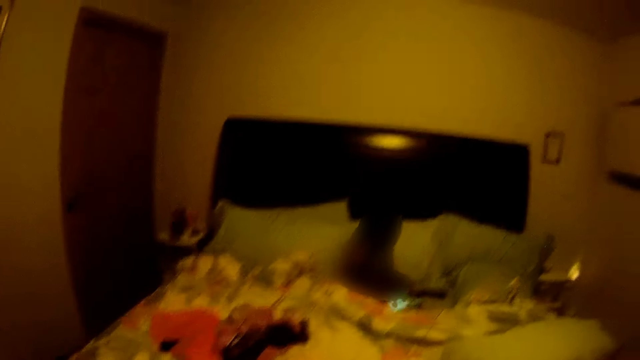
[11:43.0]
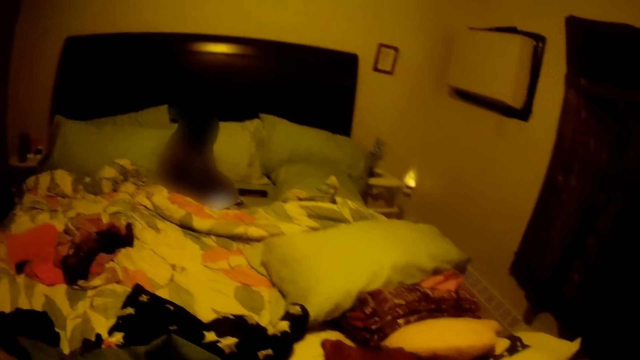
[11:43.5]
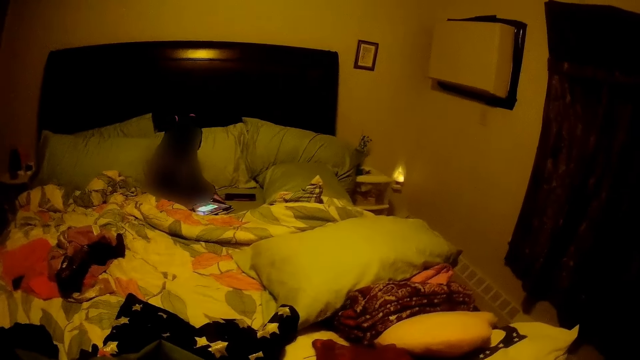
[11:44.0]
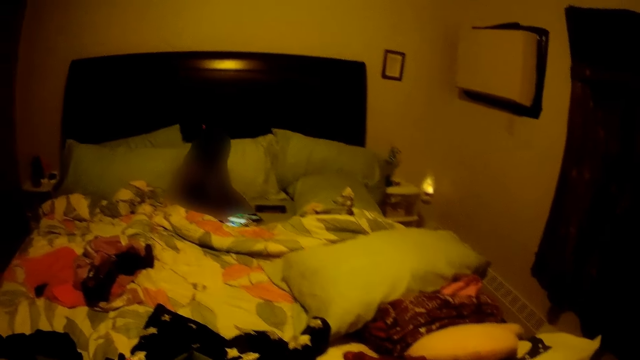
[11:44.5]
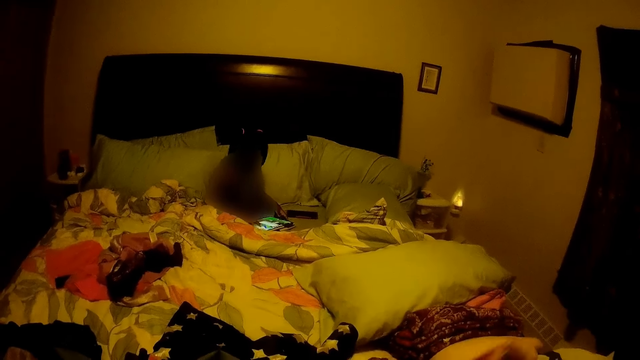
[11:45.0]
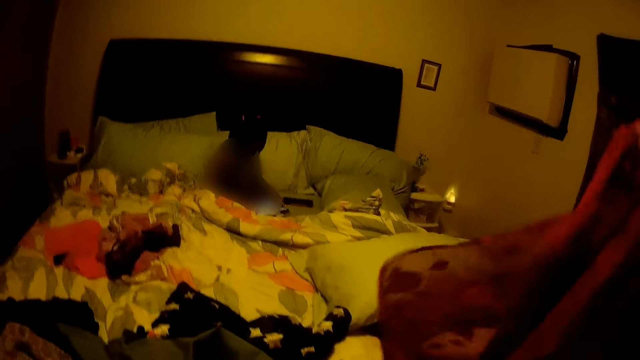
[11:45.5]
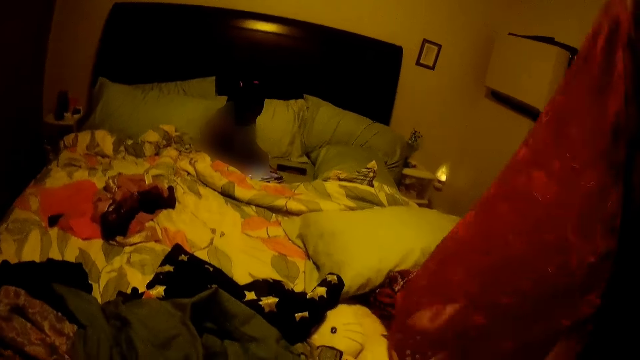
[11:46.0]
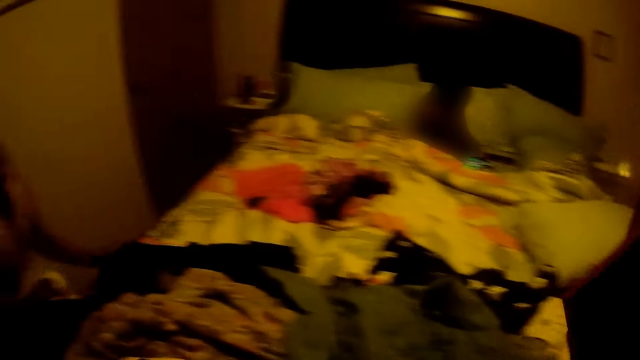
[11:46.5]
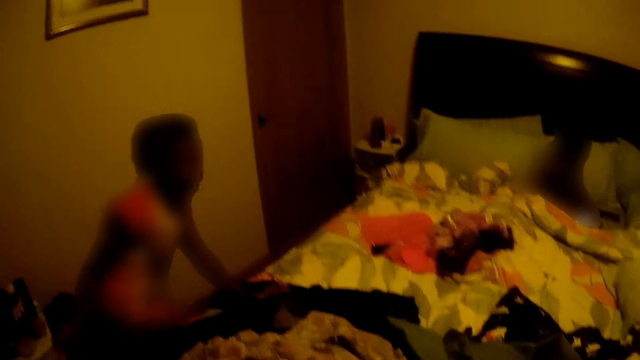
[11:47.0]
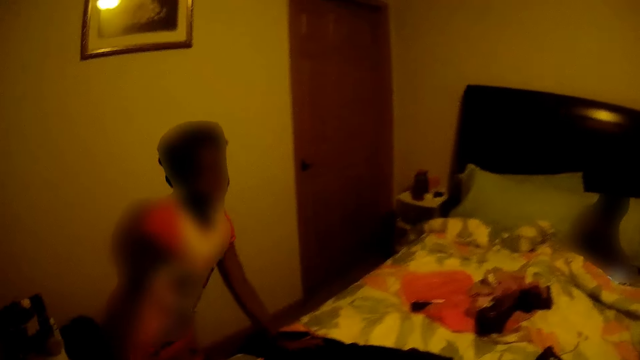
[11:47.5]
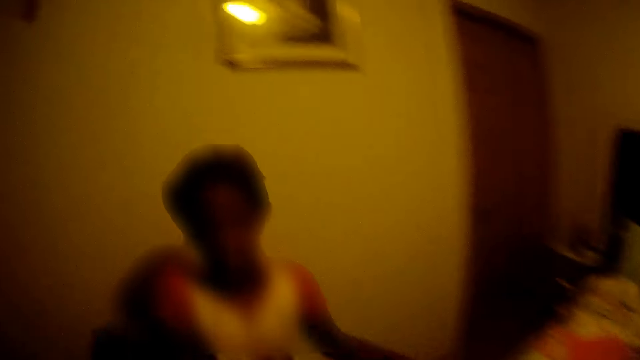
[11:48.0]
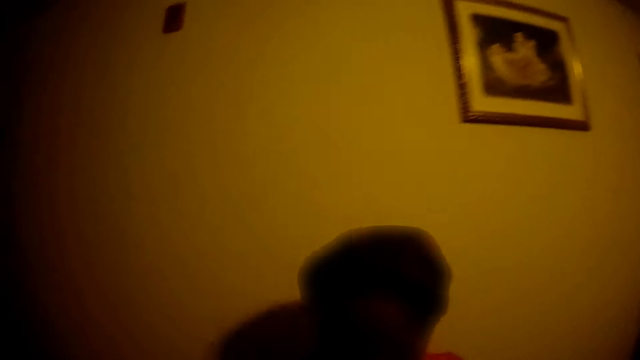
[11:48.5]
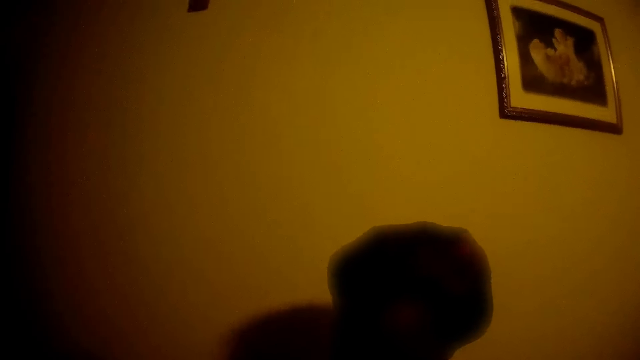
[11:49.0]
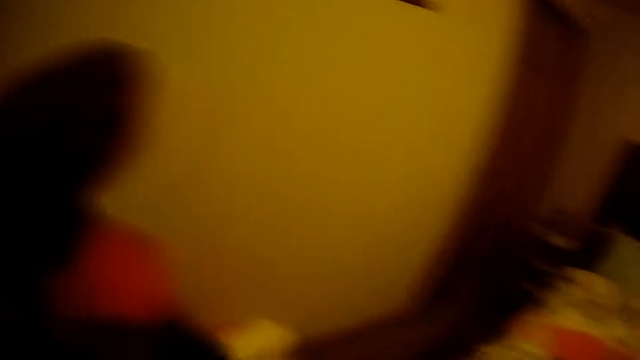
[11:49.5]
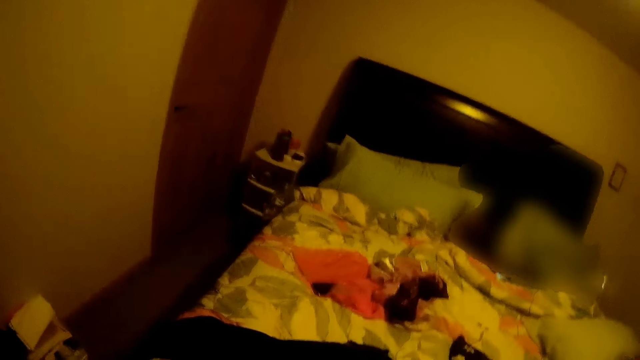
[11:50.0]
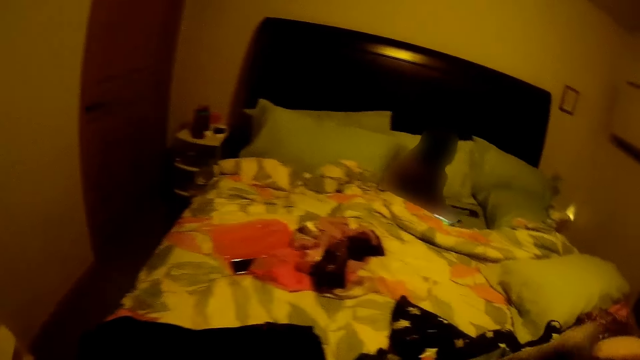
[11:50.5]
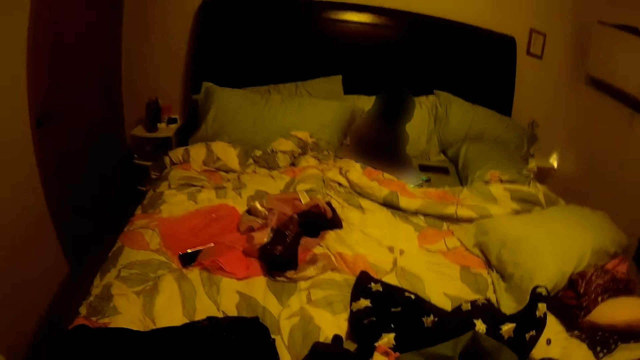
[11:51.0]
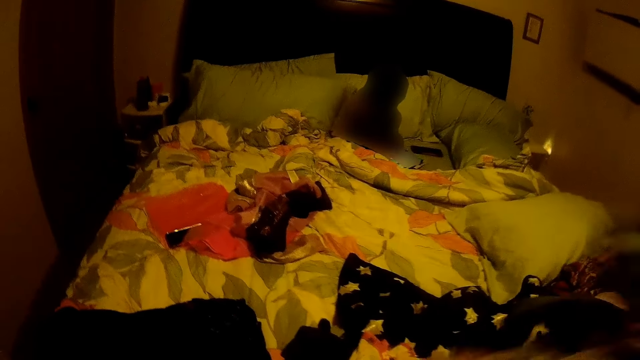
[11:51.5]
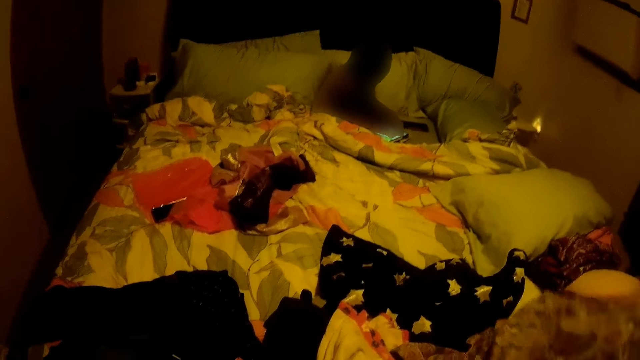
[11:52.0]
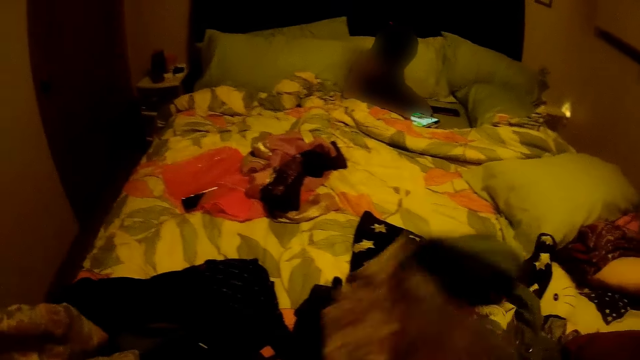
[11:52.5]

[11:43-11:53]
The camera wearer picks up a dress from the bed with her left hand.

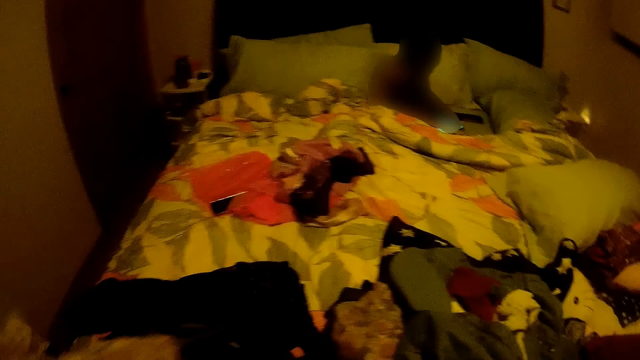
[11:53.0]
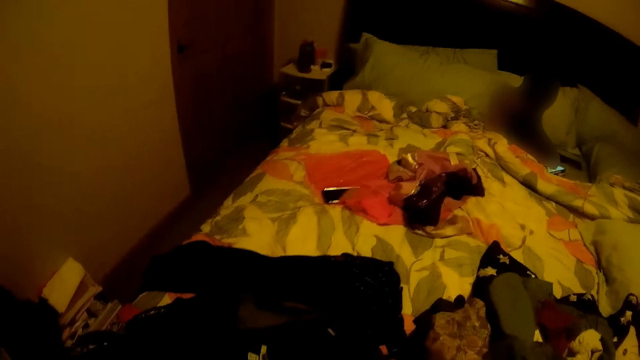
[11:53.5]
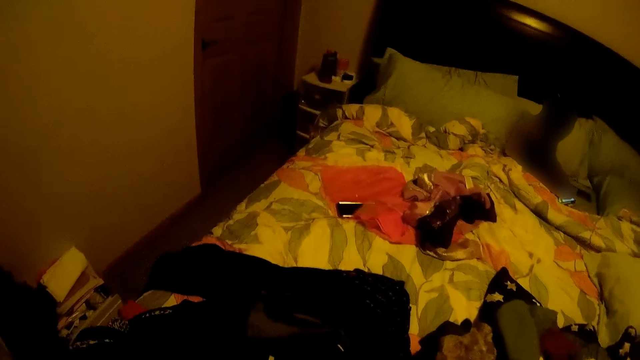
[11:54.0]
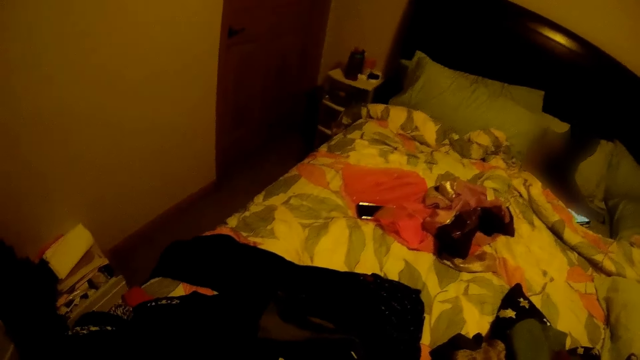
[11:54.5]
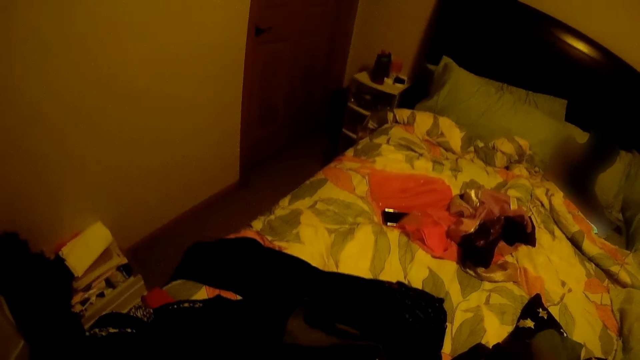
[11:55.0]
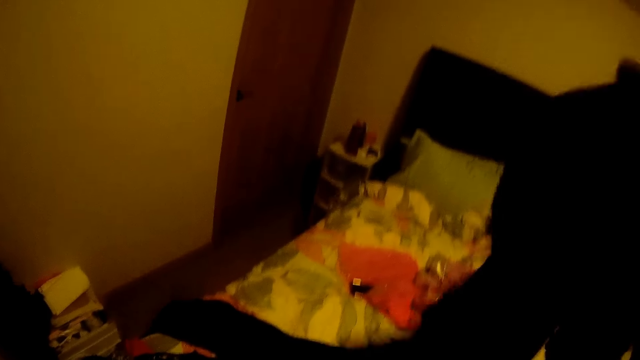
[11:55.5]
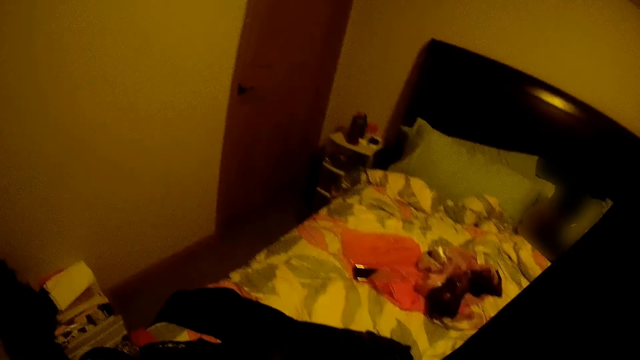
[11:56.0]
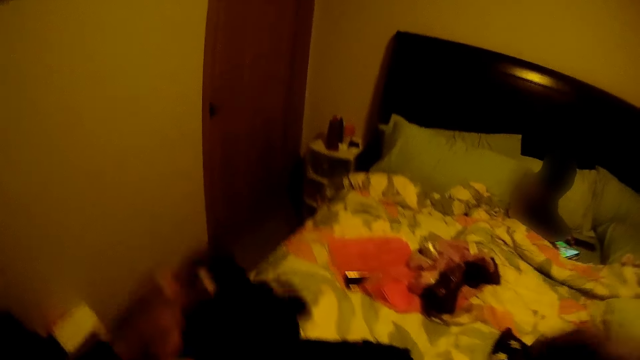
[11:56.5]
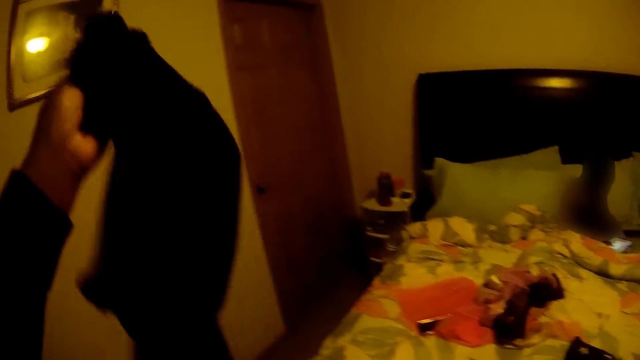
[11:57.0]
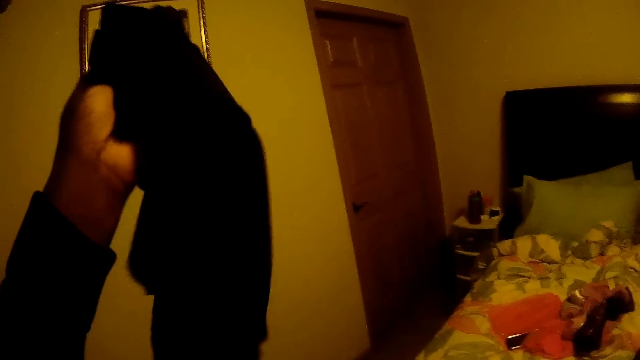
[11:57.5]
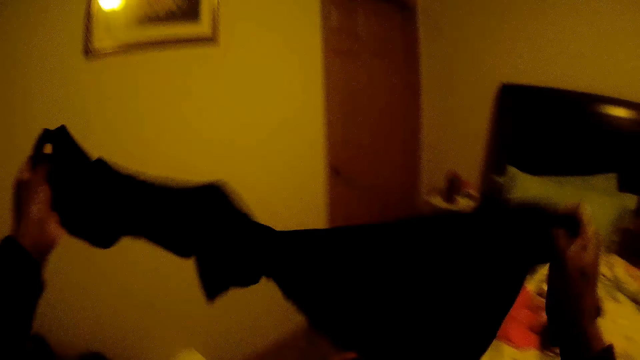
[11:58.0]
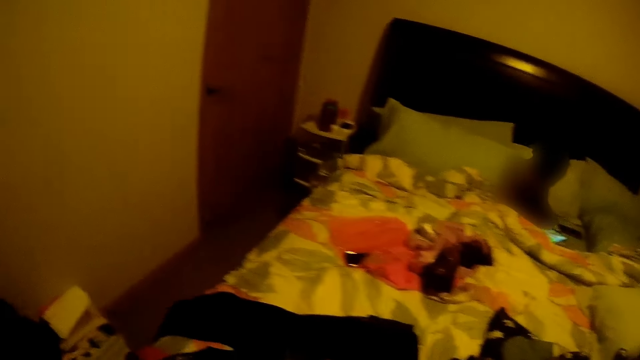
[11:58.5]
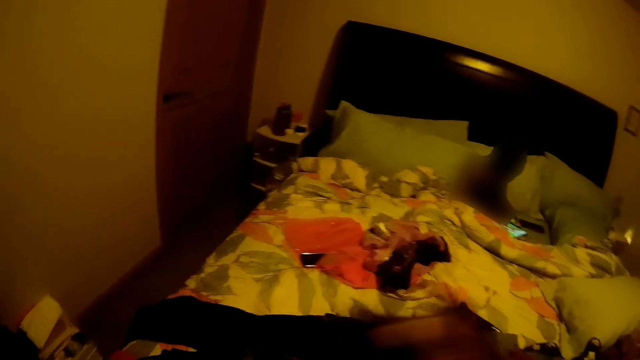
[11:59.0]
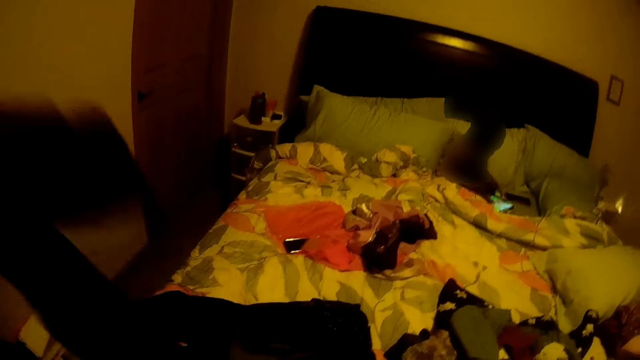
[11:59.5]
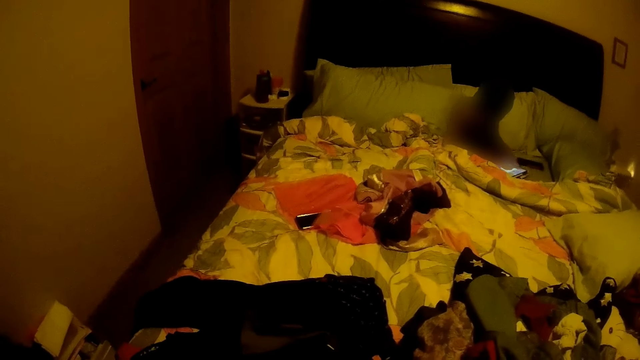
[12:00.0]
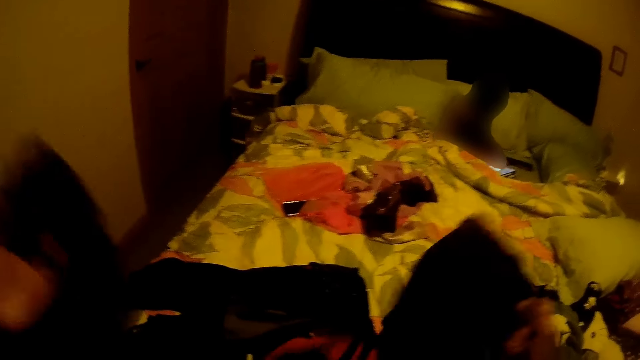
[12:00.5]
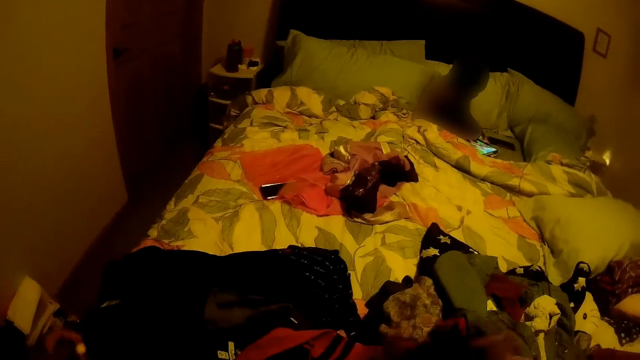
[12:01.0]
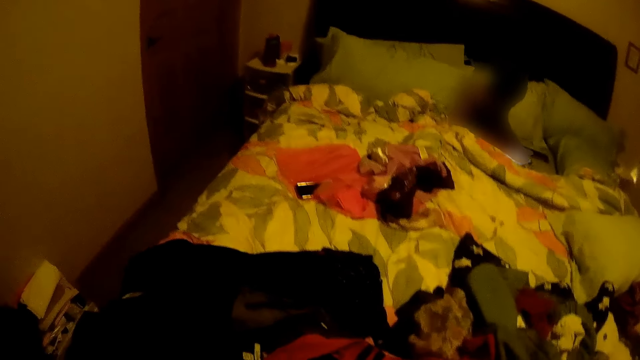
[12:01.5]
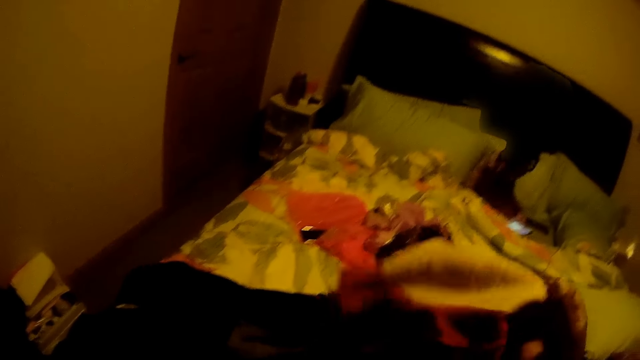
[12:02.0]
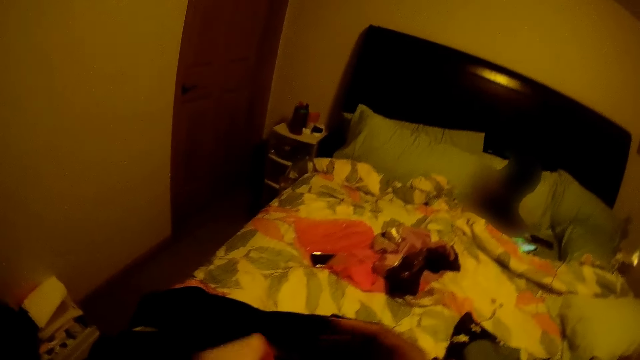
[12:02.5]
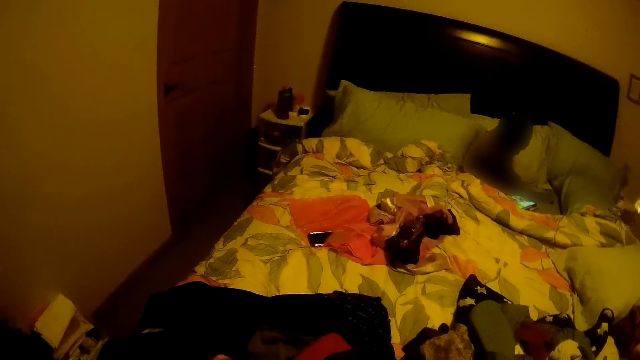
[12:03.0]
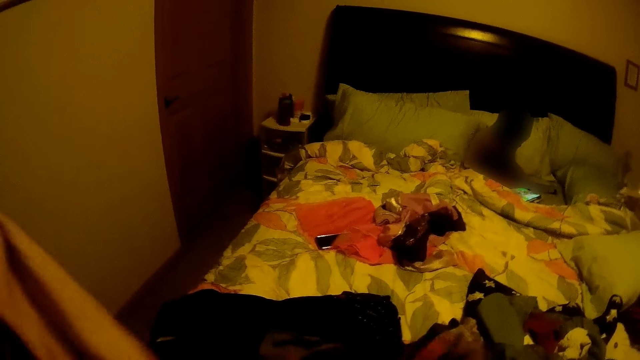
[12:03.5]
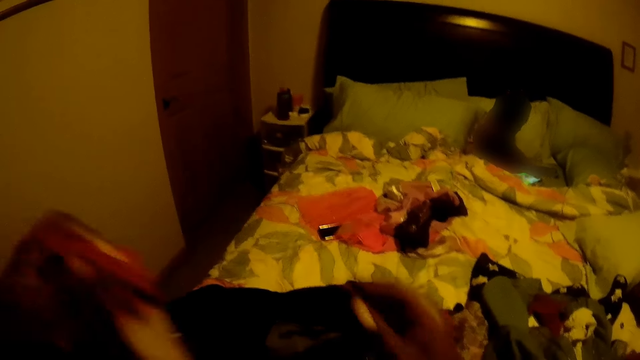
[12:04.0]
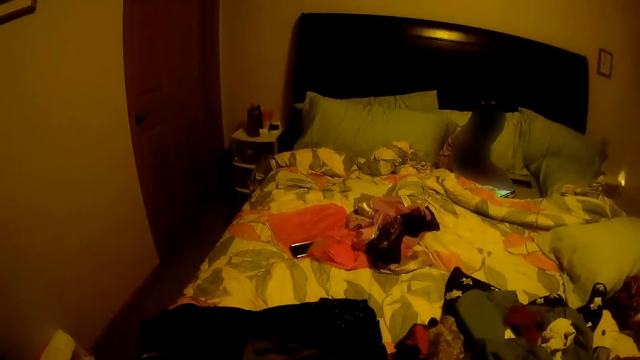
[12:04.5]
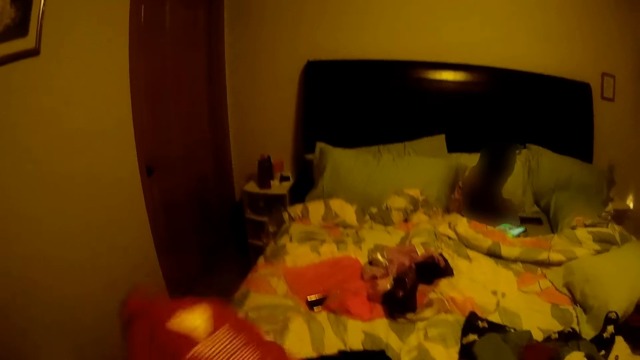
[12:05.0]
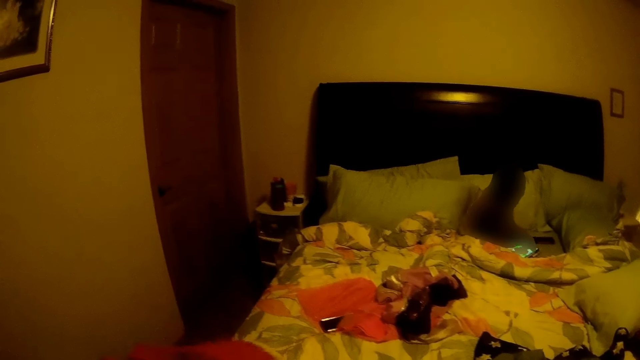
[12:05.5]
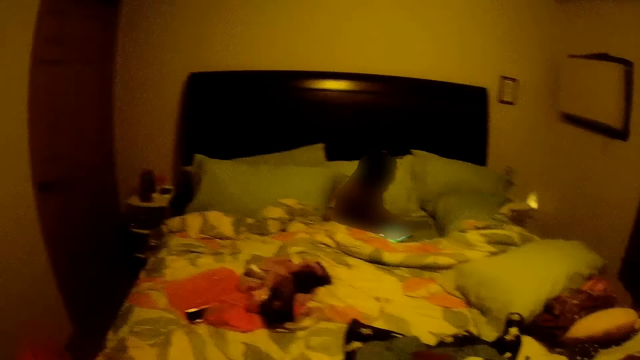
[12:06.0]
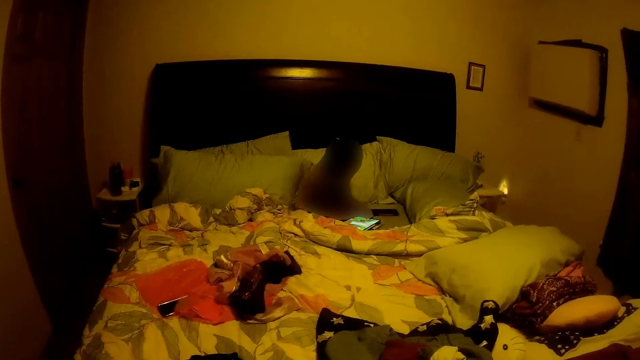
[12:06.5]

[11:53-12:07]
The camera wearer arranges some cloths on the bed with both hands.
